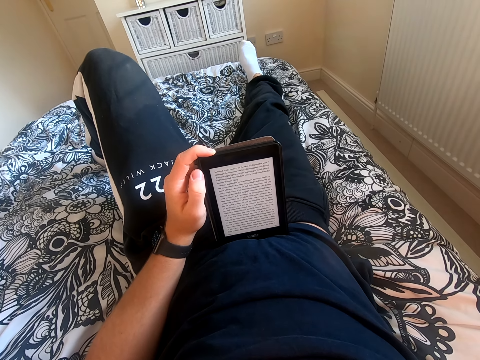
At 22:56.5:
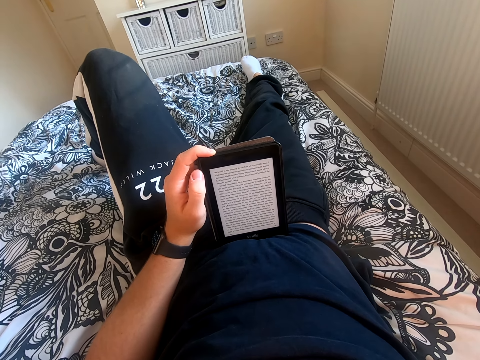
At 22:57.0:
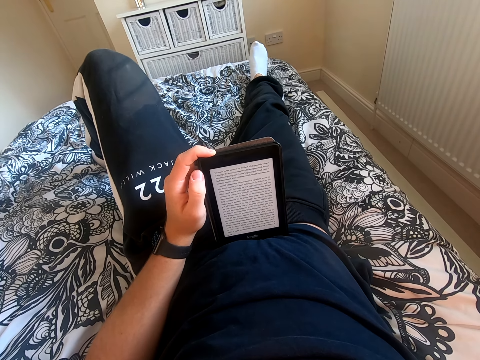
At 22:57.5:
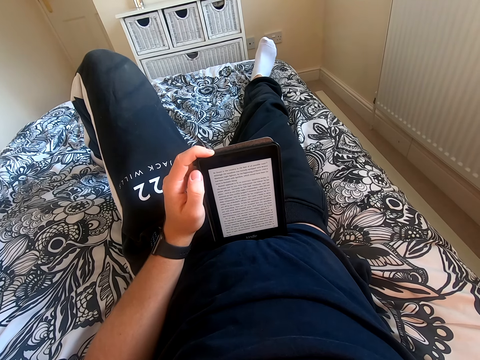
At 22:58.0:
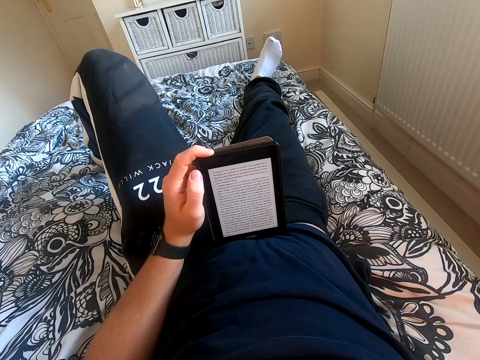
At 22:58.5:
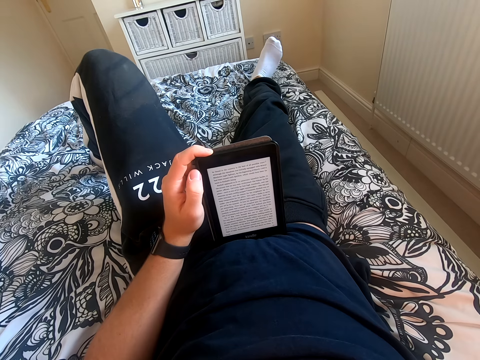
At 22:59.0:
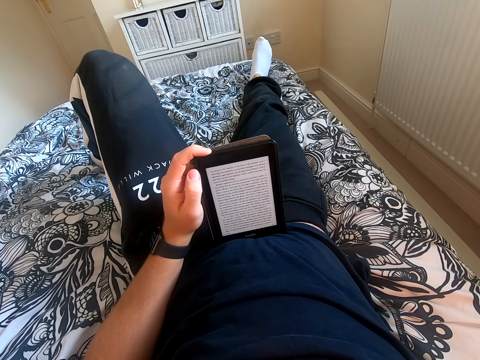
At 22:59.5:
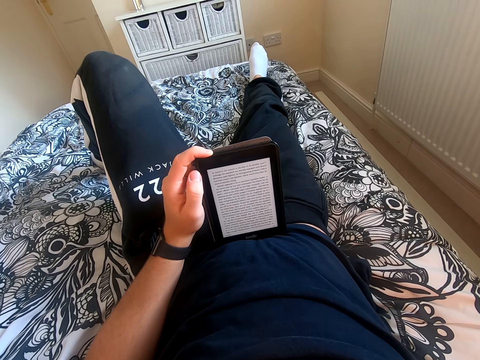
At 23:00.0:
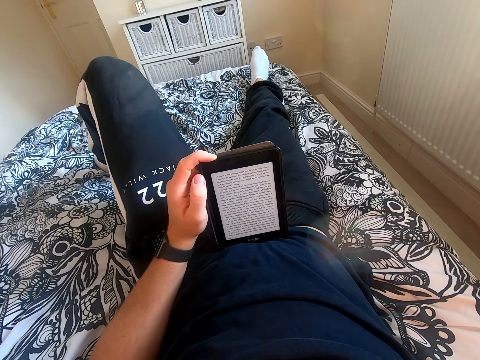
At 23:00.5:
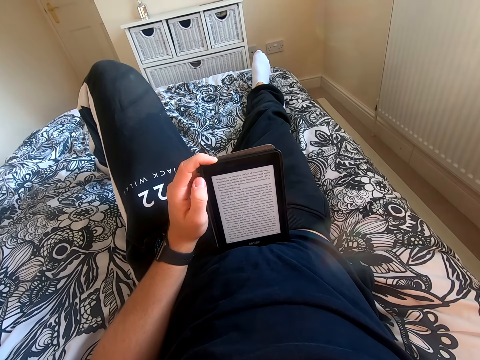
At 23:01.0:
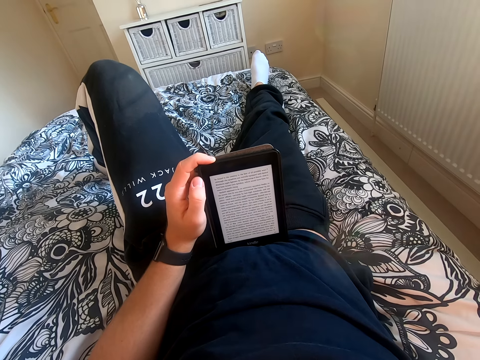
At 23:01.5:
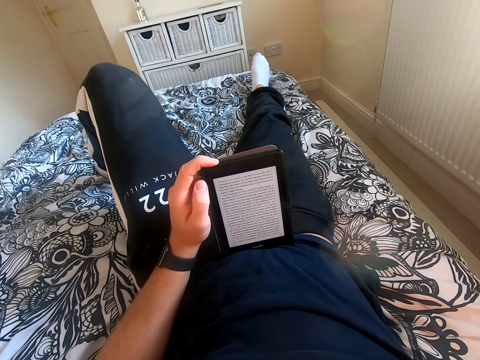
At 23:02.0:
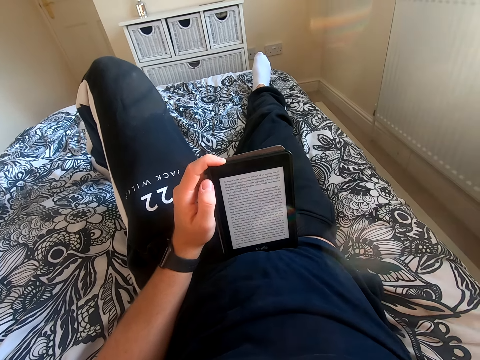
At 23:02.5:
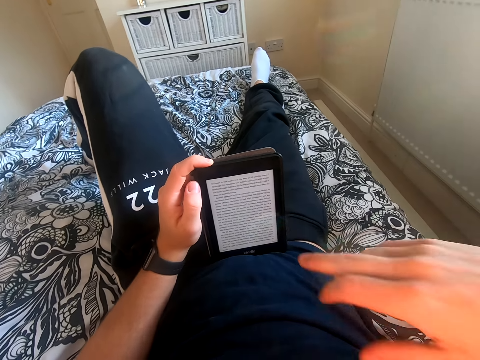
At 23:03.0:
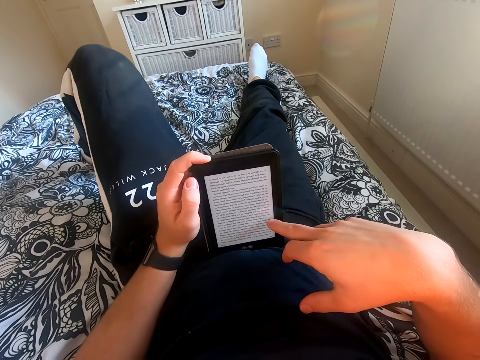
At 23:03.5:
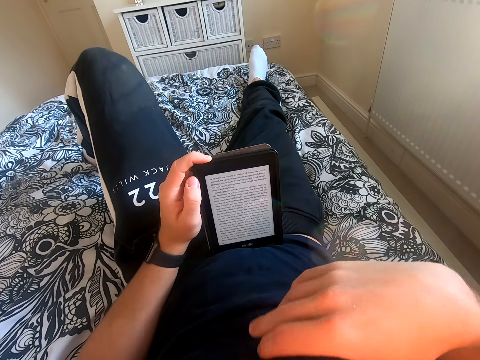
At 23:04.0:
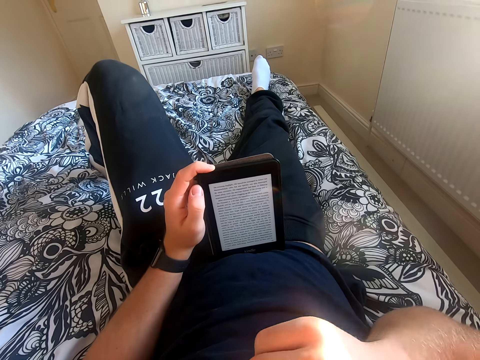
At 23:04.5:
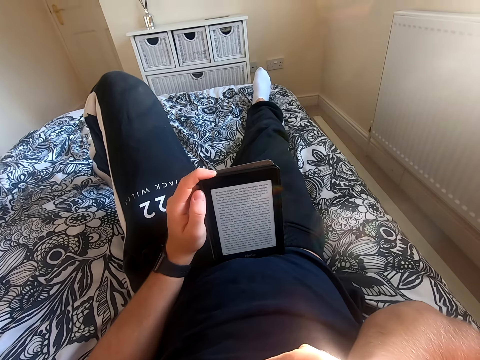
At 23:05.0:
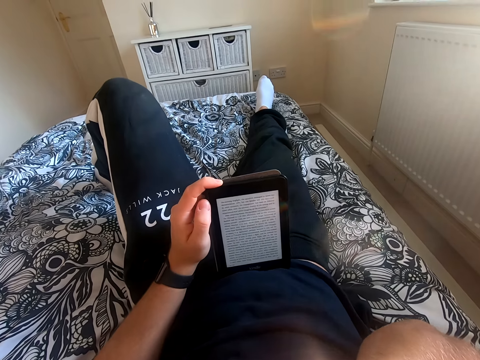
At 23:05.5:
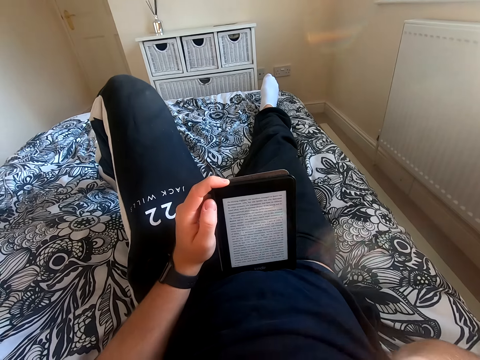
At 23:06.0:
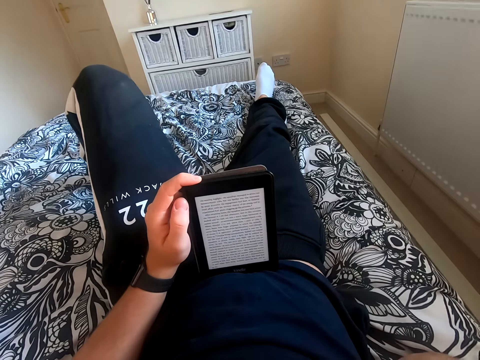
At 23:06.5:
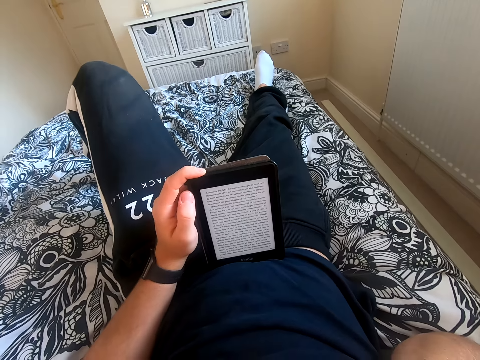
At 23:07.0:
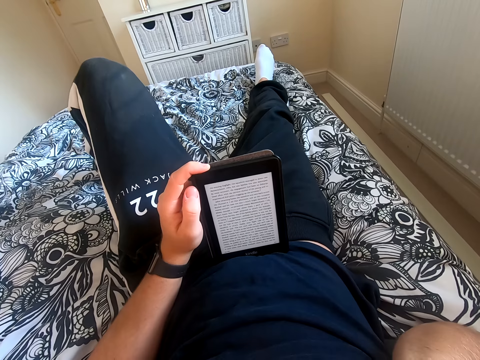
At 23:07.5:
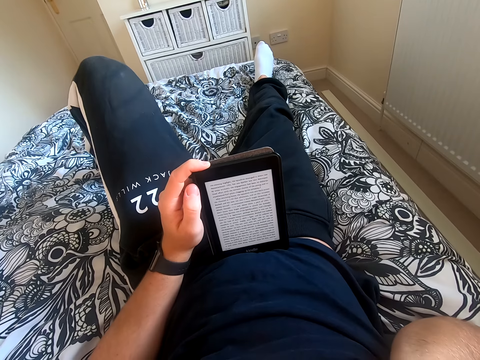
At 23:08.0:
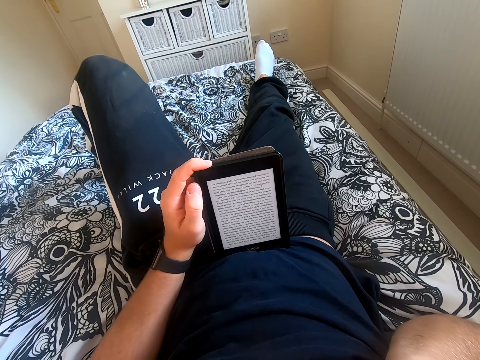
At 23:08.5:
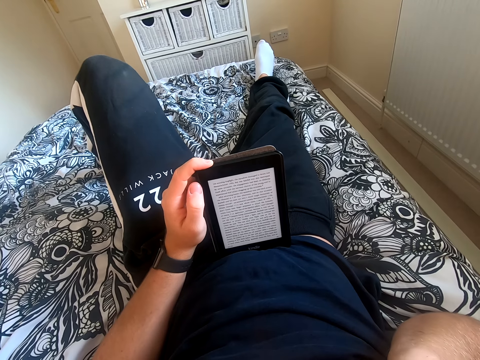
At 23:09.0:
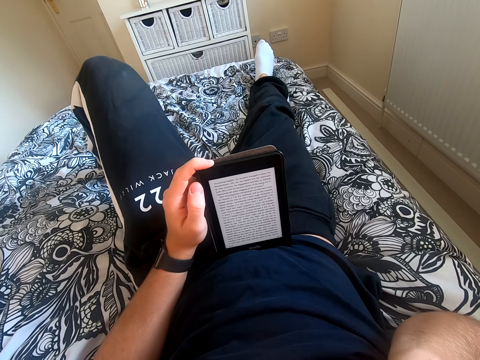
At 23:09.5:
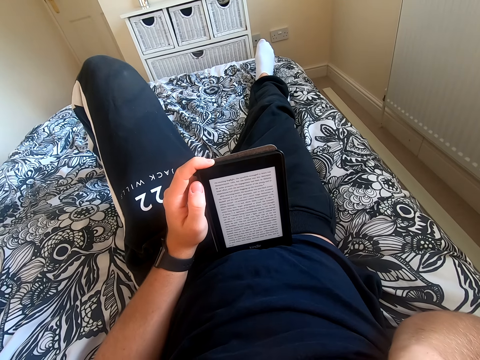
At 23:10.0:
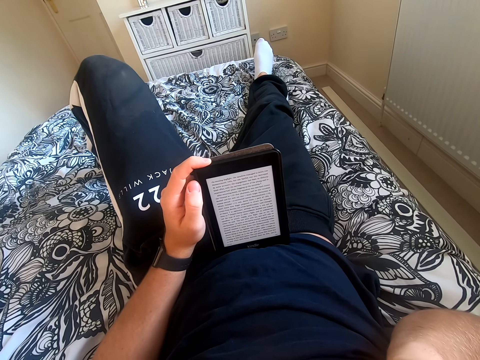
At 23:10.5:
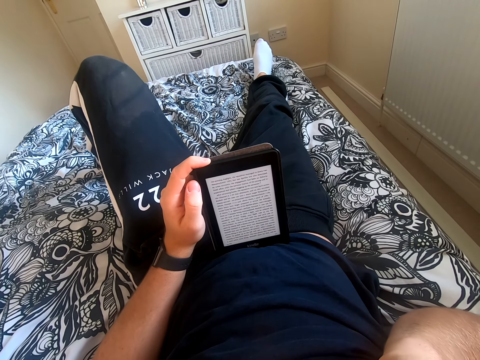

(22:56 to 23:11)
The camera wearer reads through the tablet. He scrolls through the tablet. He lifts his right hand and touches something. He reads through the tablet.

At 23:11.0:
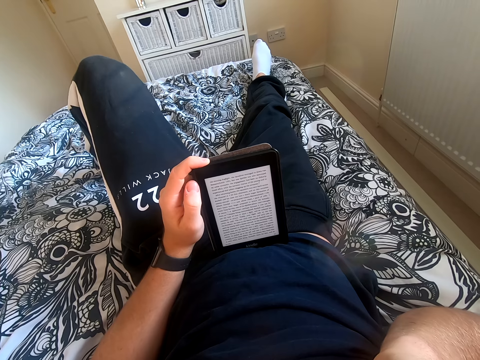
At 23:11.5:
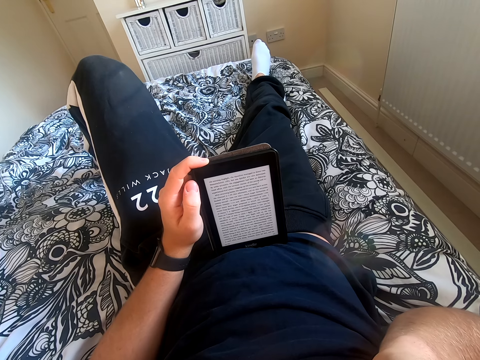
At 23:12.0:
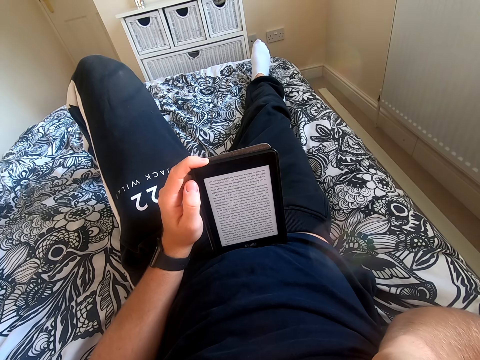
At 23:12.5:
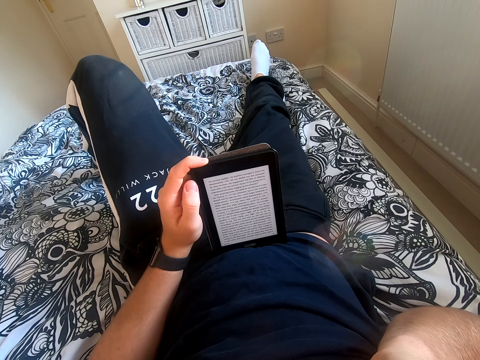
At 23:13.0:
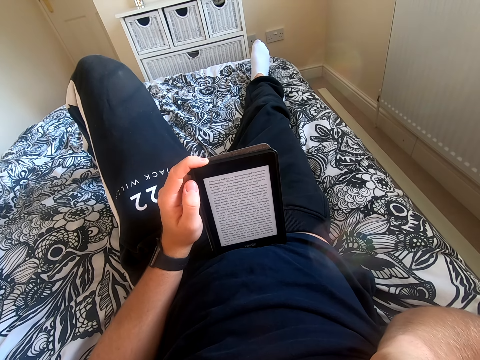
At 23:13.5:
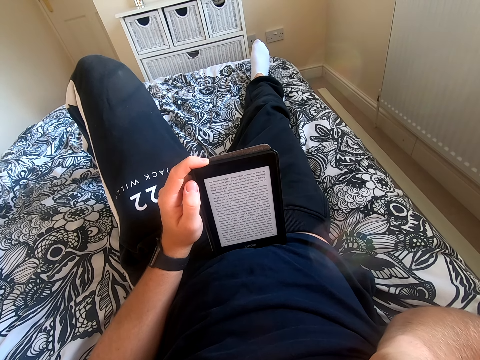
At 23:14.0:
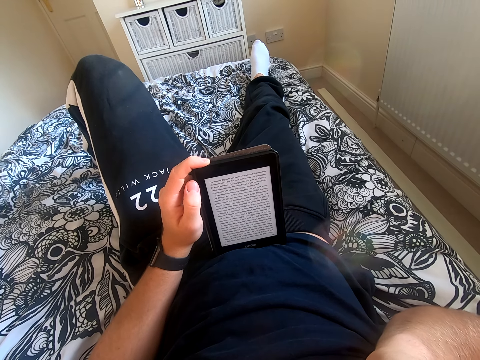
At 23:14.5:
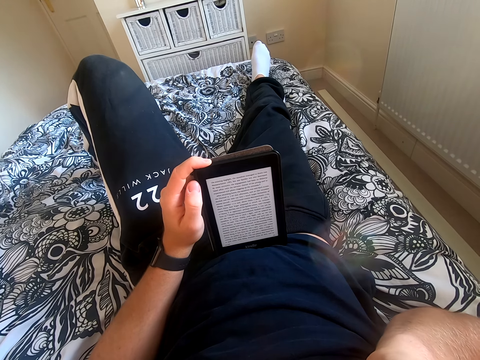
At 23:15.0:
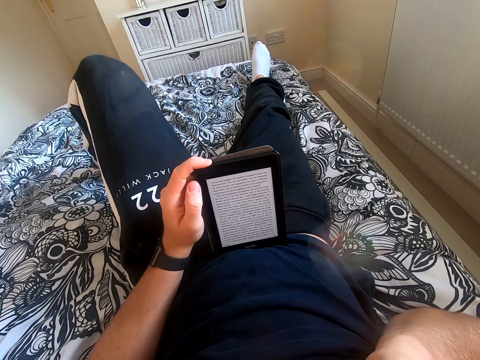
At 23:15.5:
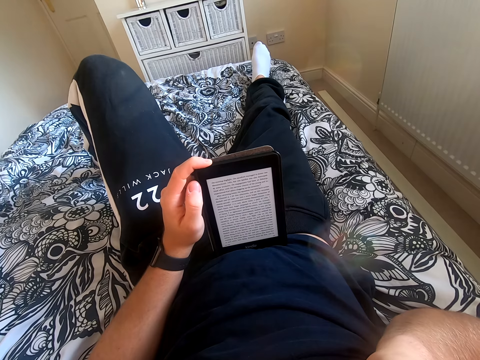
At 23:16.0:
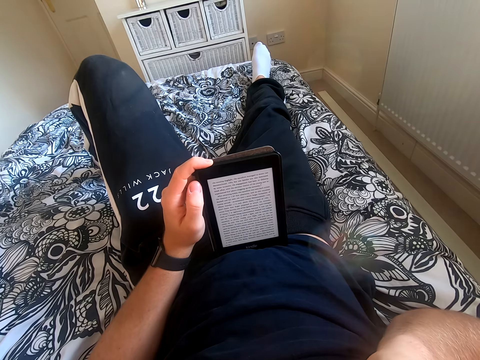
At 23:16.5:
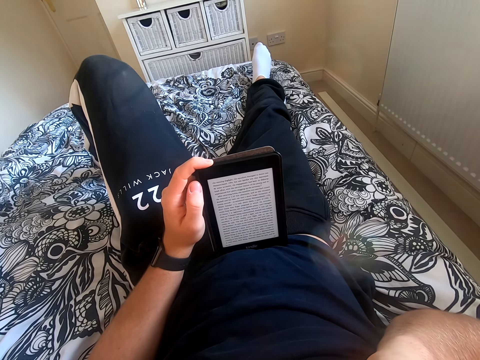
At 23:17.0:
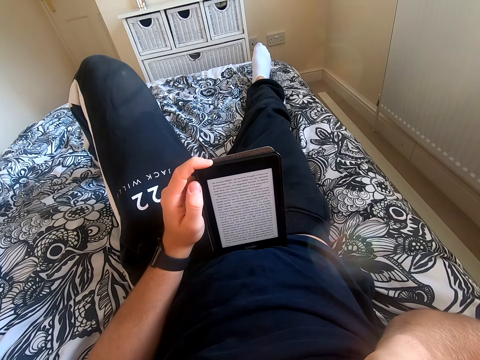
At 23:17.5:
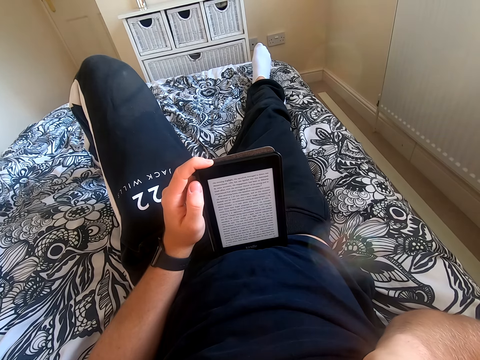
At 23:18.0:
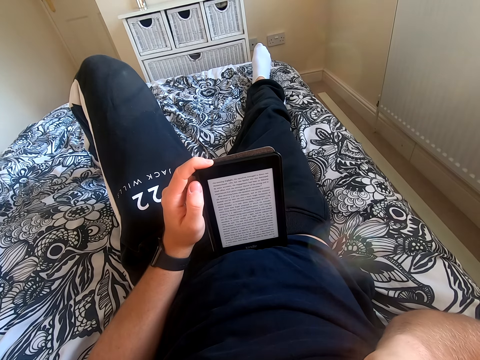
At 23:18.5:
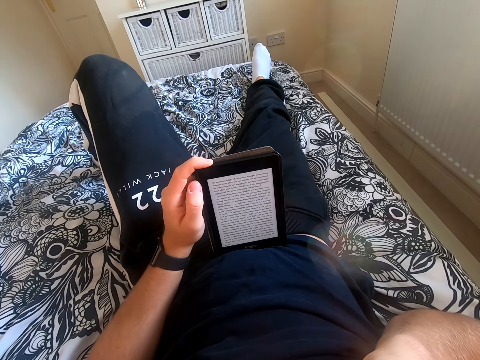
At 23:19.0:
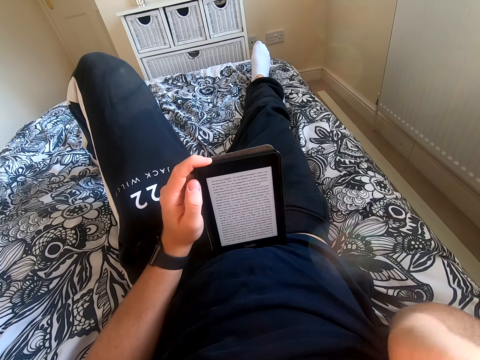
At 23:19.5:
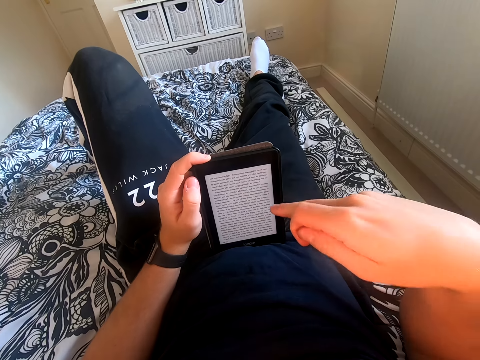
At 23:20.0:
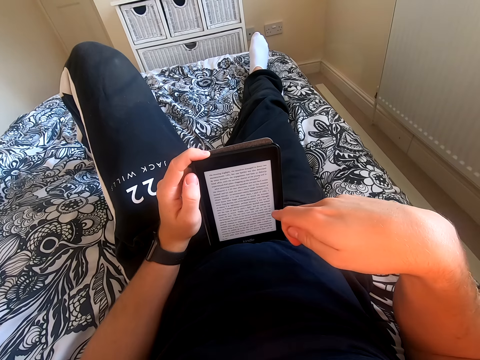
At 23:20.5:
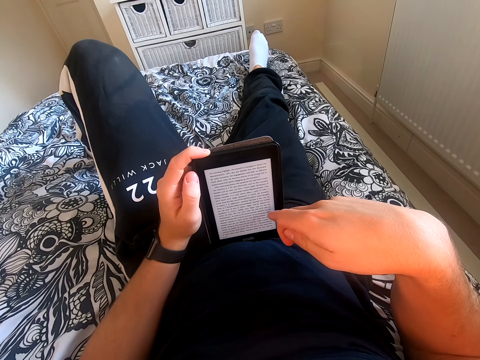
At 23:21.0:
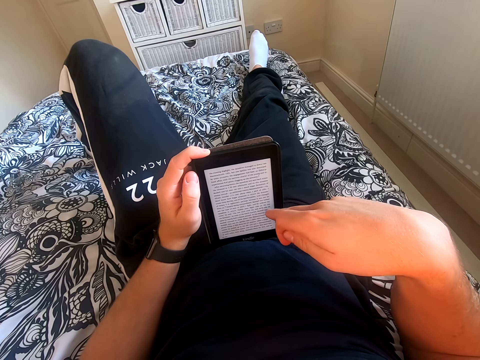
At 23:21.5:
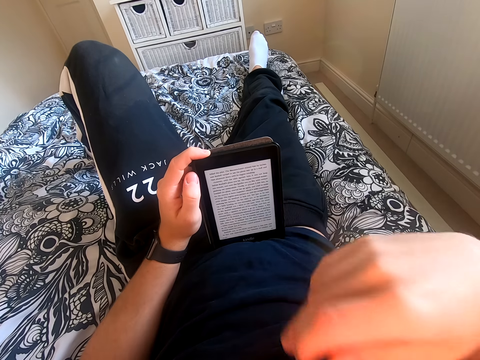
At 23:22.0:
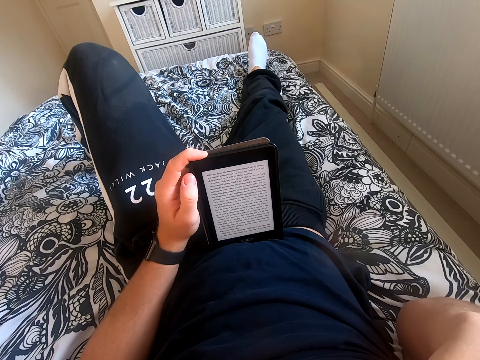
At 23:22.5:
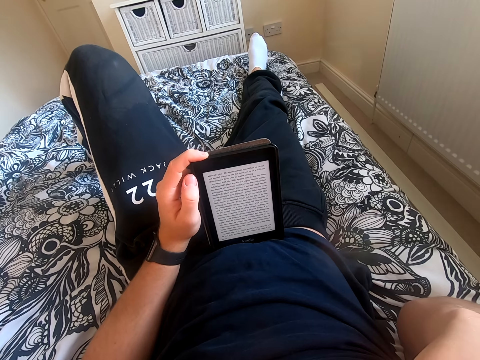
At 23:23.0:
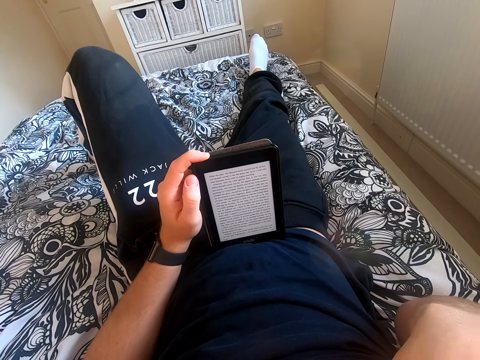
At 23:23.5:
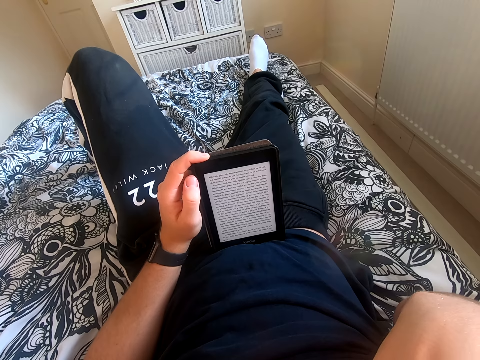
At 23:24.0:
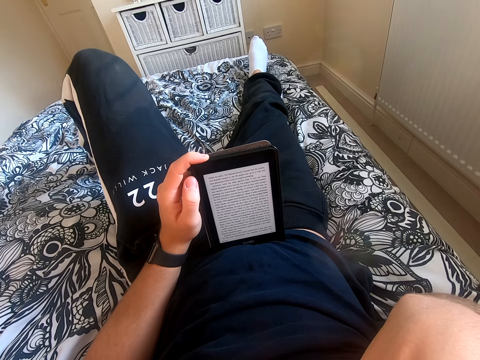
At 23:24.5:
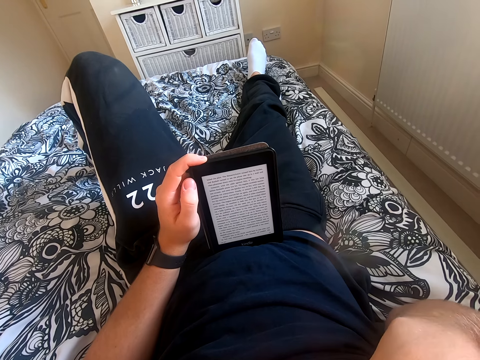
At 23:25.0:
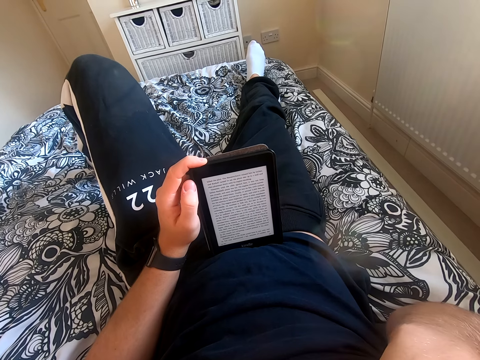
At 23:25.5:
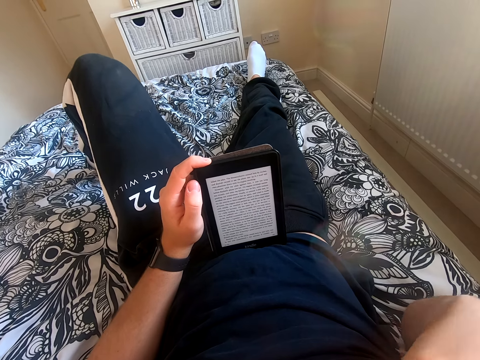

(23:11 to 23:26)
The camera wearer scrolls through the tablet. He lifts his right hand. He reads the book on the tablet. He touches something.
